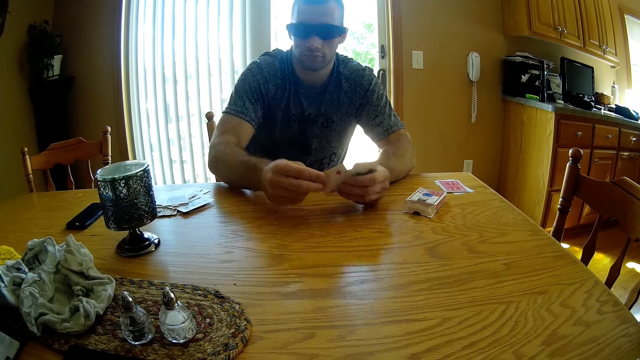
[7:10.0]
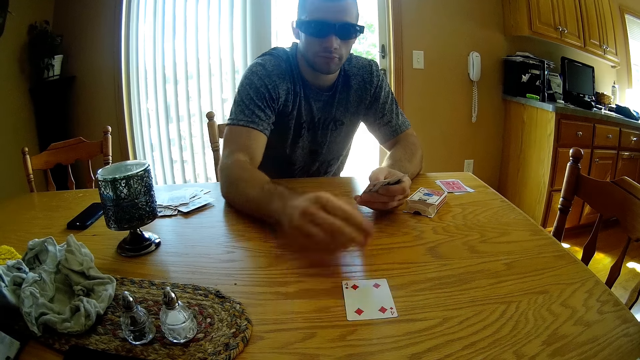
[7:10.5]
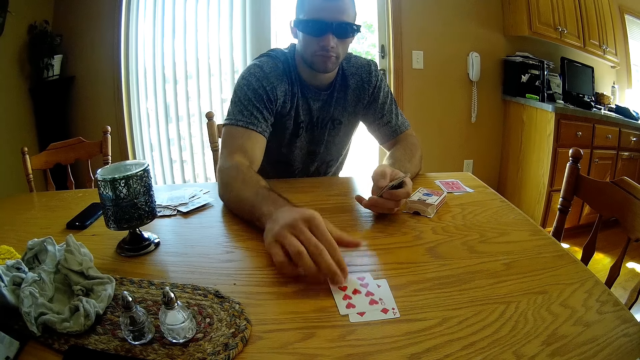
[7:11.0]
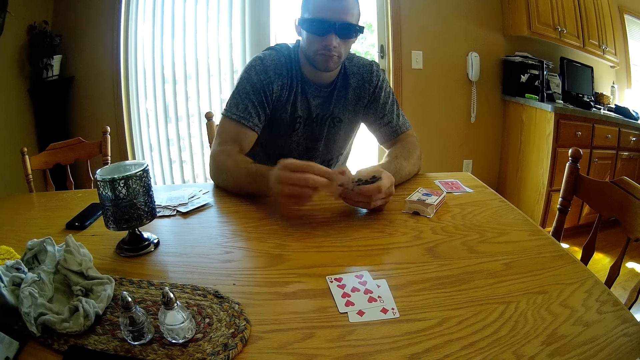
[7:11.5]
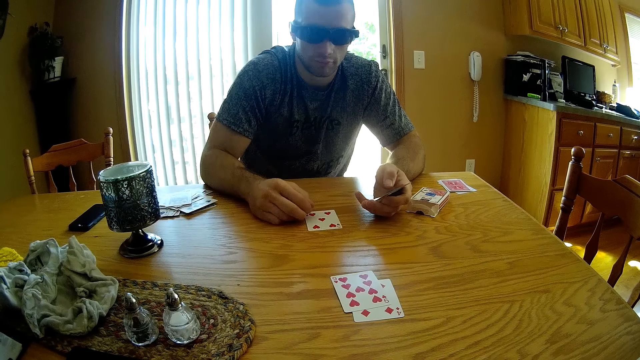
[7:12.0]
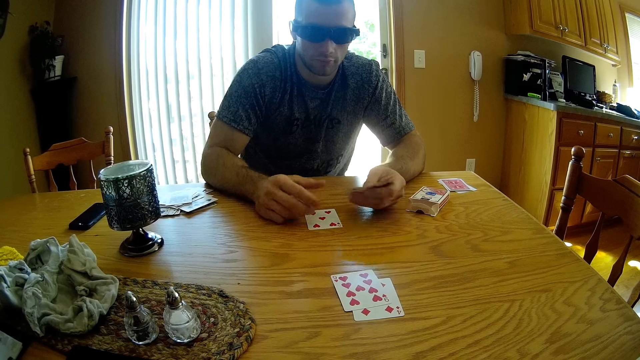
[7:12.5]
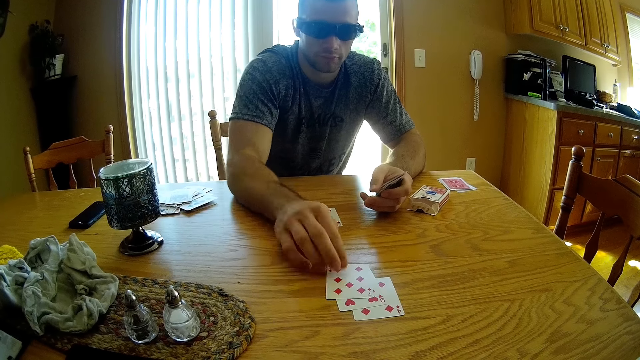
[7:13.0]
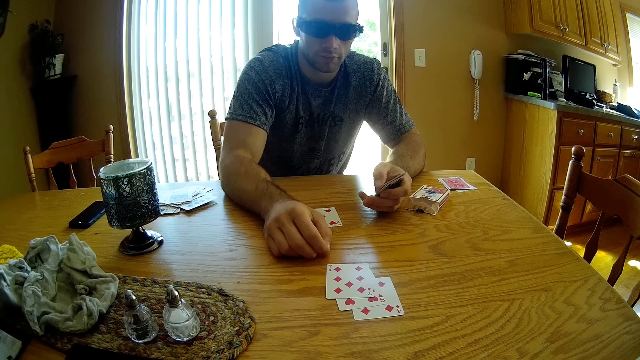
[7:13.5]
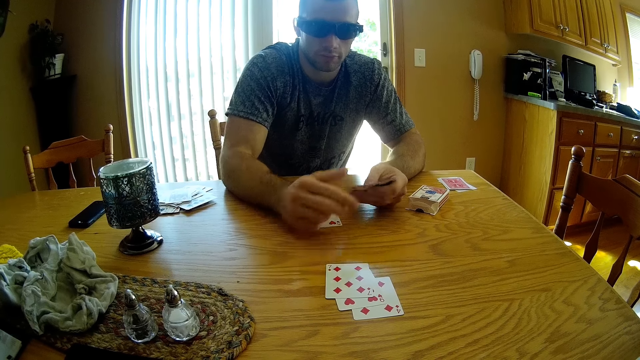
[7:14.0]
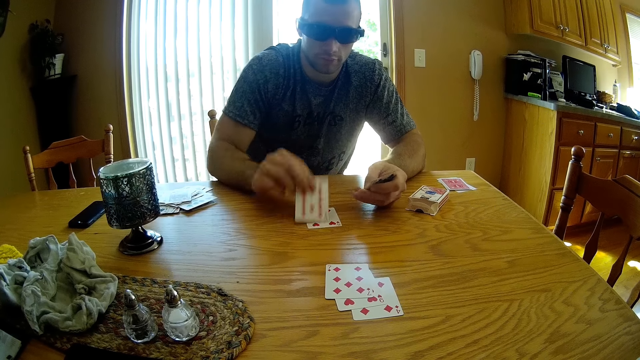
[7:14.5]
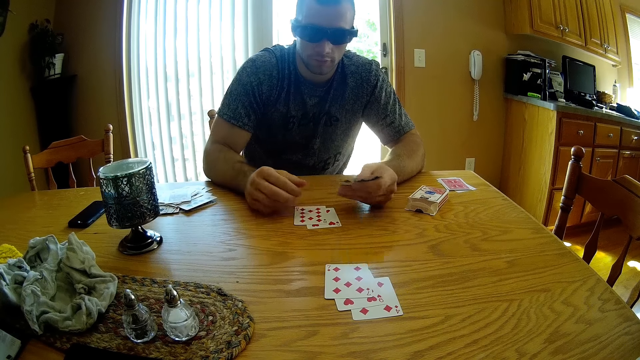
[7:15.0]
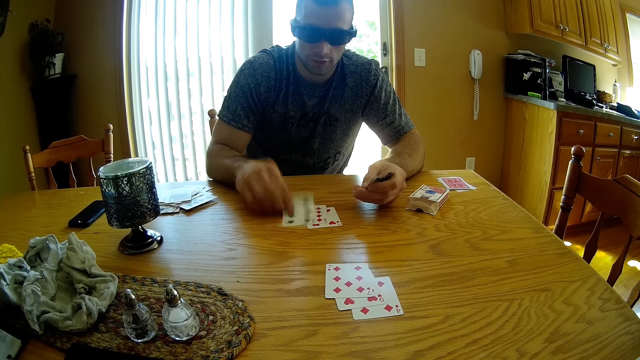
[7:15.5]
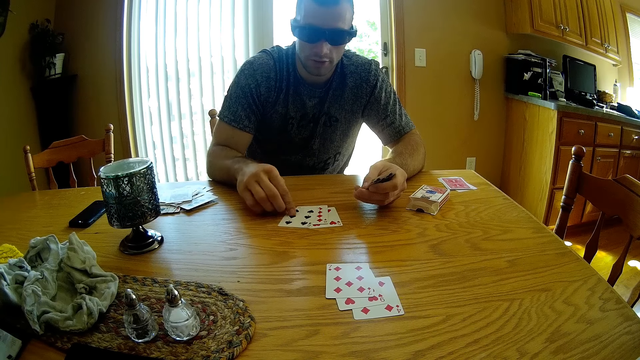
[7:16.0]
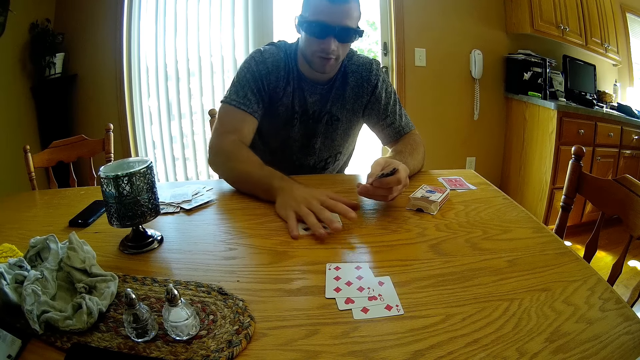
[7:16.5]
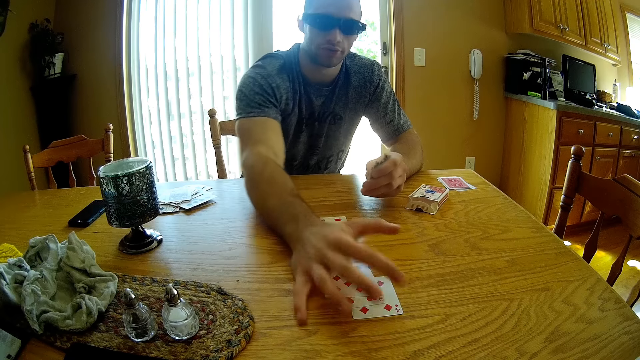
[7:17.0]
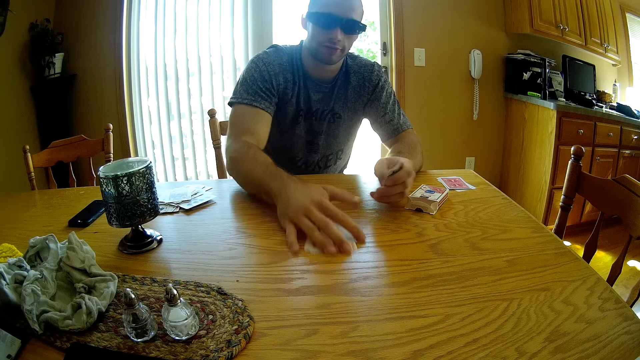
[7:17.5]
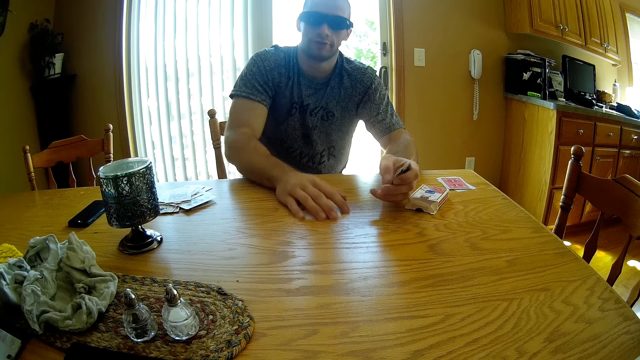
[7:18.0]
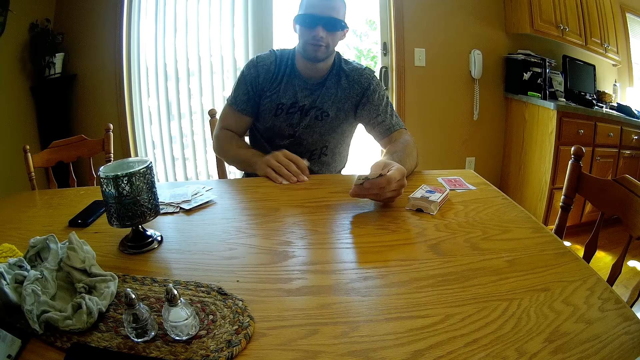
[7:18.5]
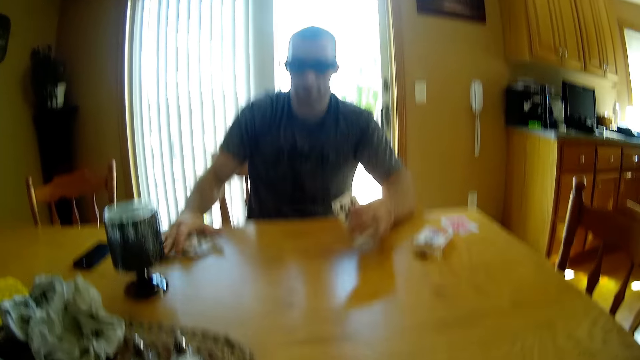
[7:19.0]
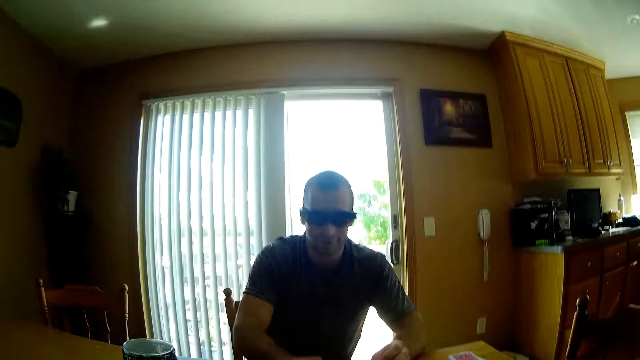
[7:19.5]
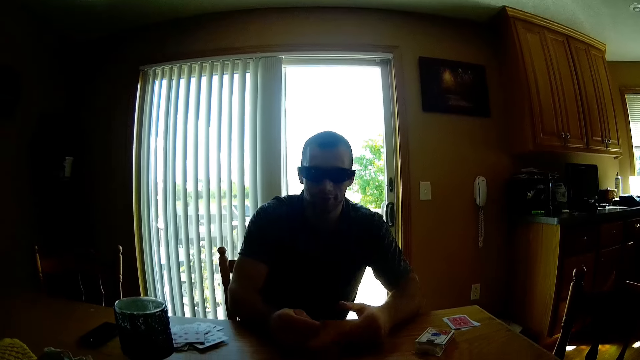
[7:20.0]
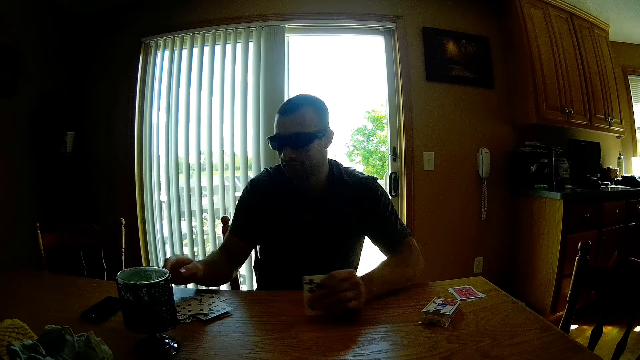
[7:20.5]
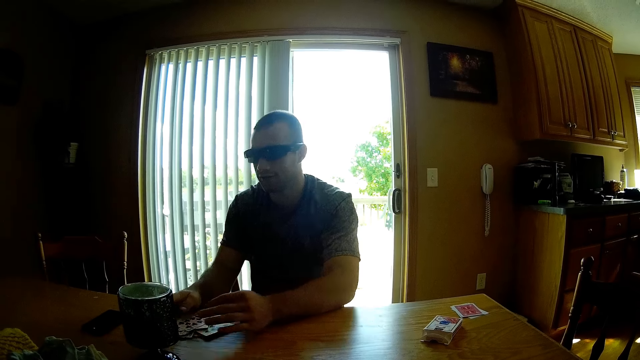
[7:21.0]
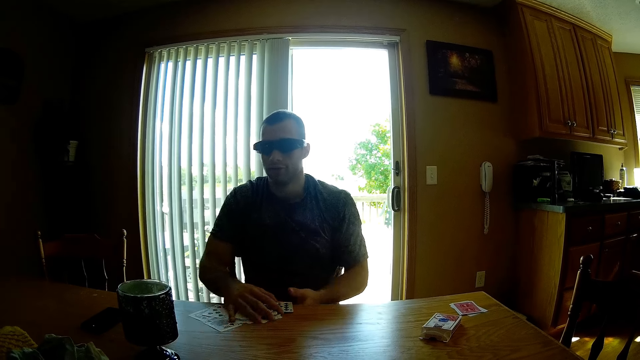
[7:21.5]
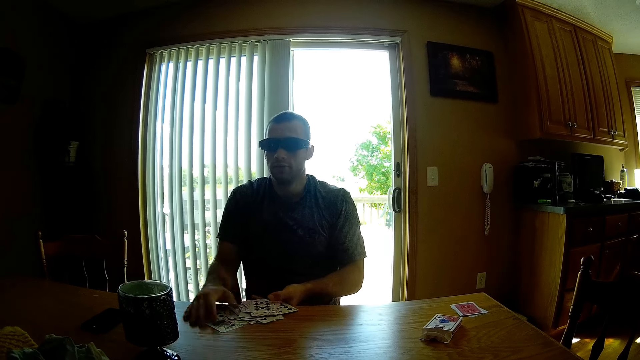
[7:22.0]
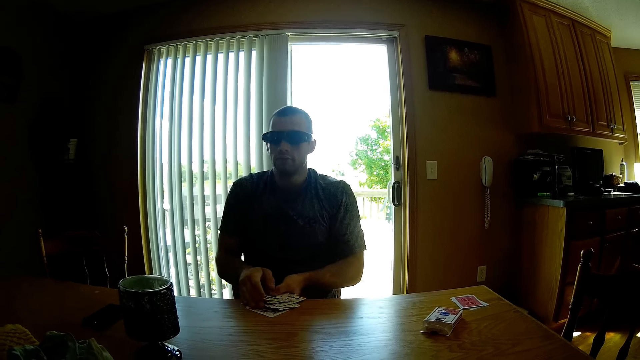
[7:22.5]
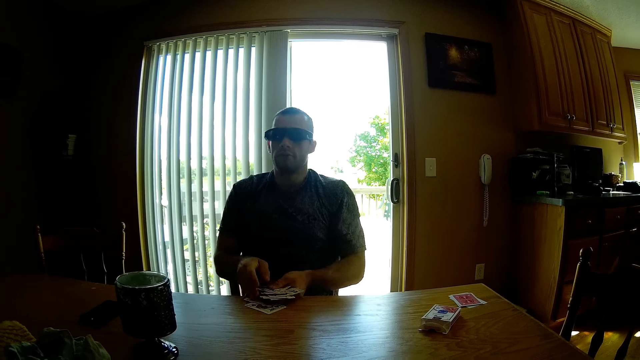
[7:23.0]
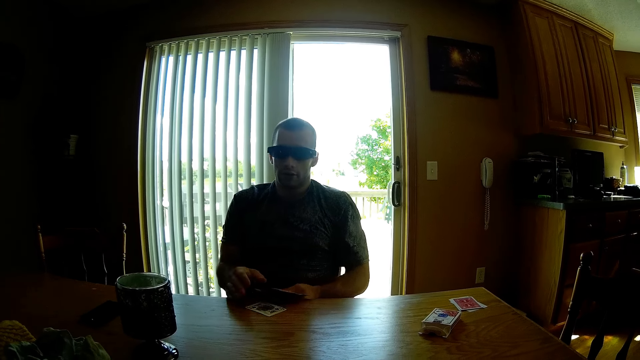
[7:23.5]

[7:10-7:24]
The man takes the card and places the card on the table. He takes the card, drops the card, takes the card, drops the card, takes the card and drops the card. The camera wearer interacts with the man. The man takes the card and places the card on the table. He takes the card, drops the card and collects the cards. He collects the cards again. He moves the cards on the table, drops the cards and holds the cards. The camera wearer interacts with the man. The man holds the card and drops the card. He holds the cards. He holds the cards again. He collects the cards on the table.

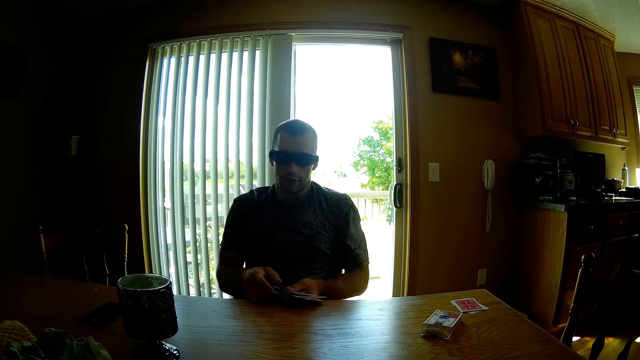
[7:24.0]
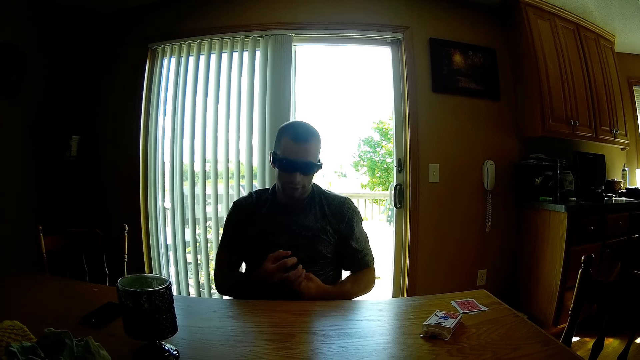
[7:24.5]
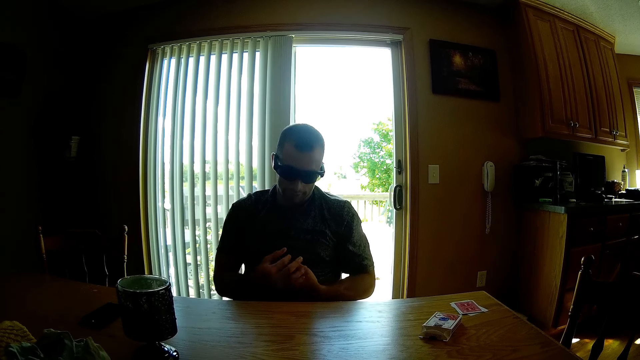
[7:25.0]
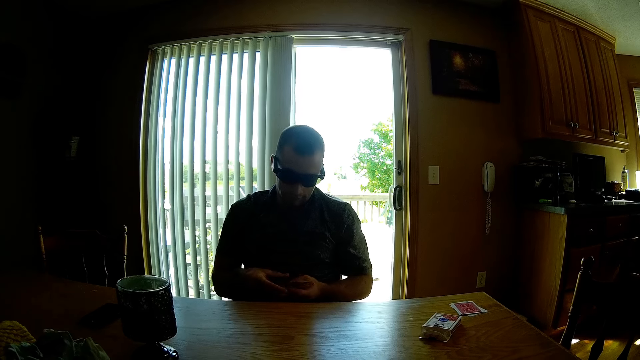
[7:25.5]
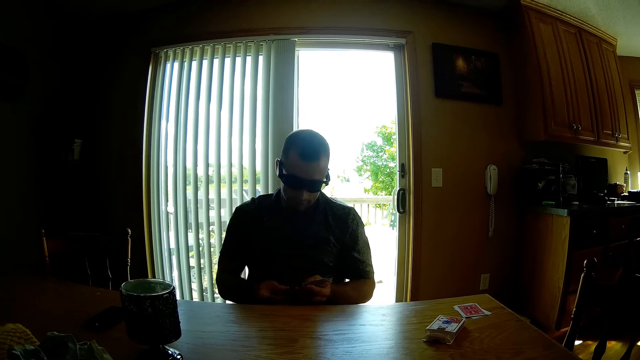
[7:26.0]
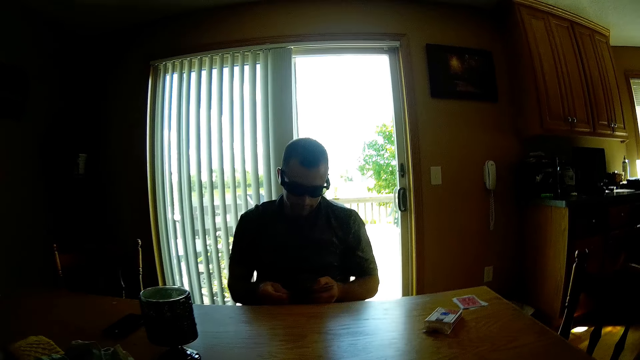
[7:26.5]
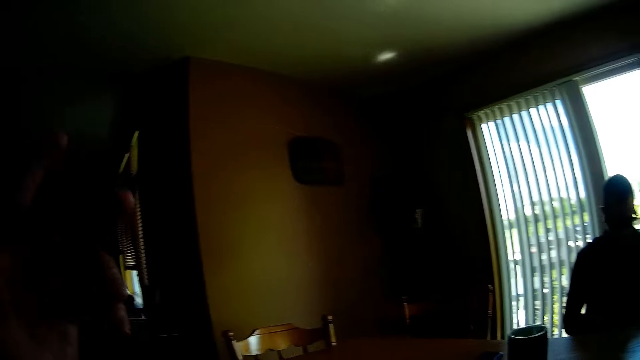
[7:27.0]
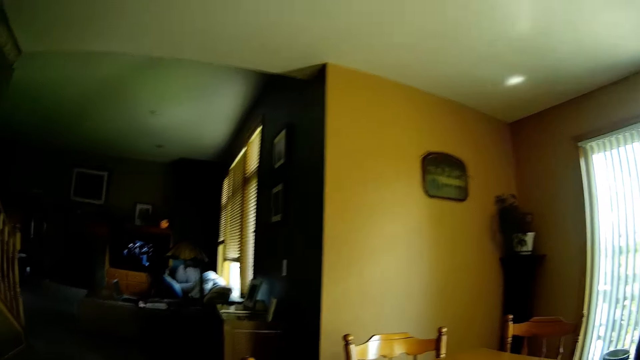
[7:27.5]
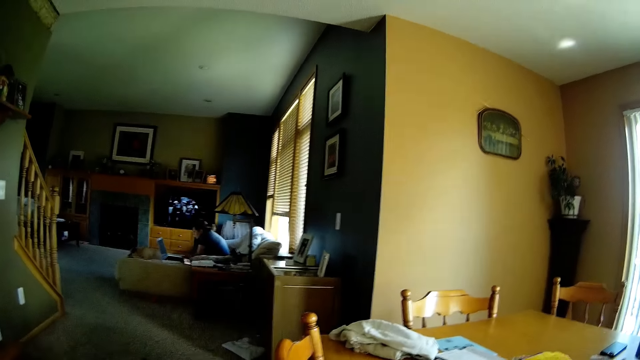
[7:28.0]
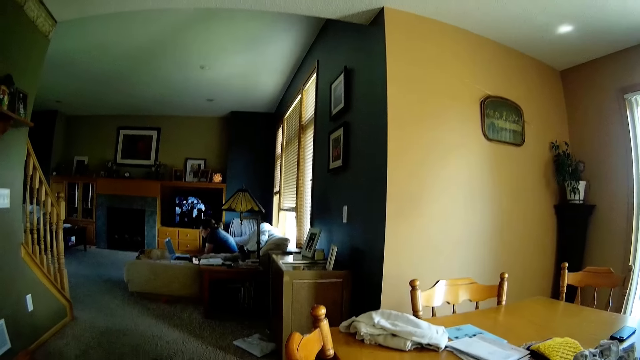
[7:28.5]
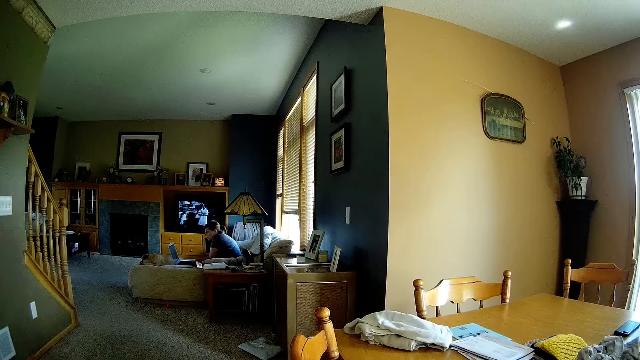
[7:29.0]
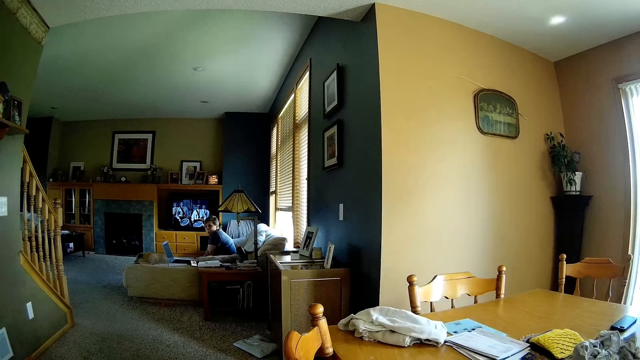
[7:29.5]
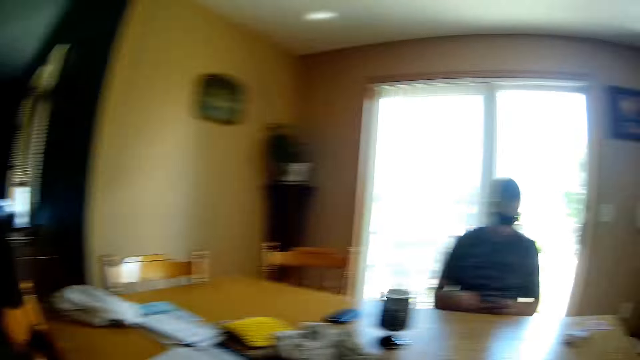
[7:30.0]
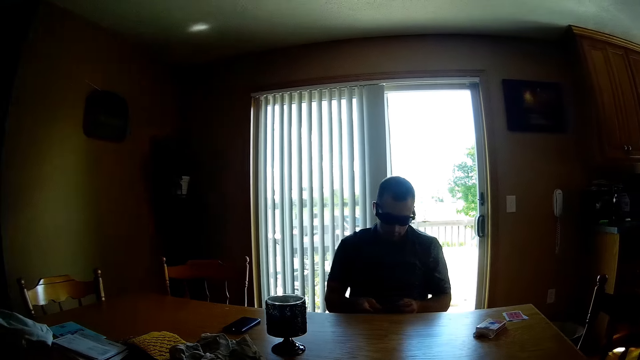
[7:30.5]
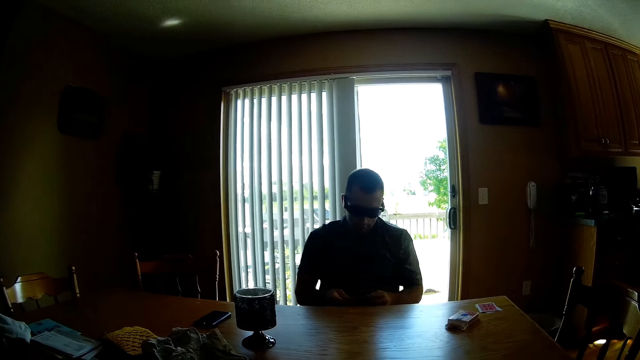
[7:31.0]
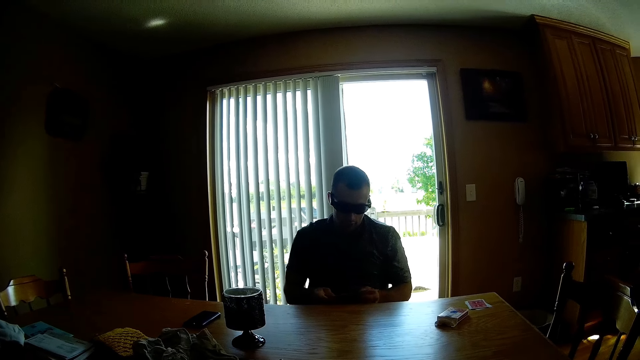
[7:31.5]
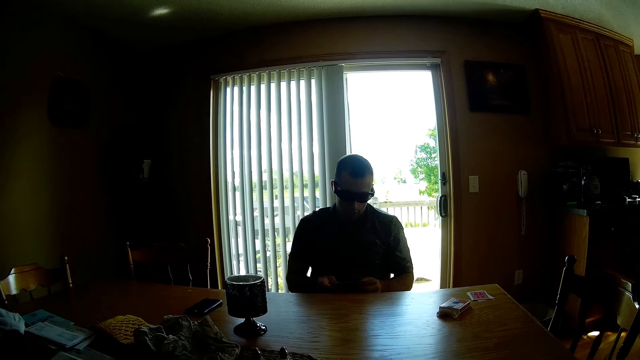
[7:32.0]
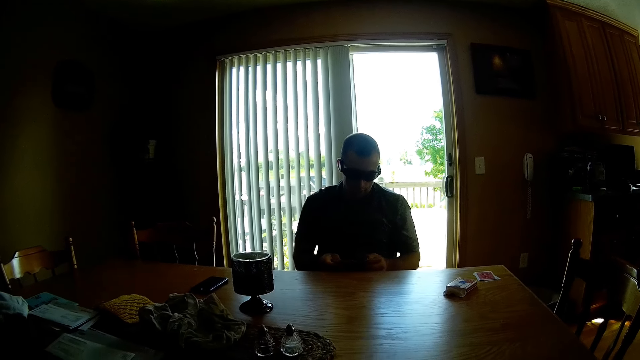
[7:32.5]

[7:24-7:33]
A man aligns cards. The camera wearer looks around. They raise the hand. They interact with the man. A lady operates a laptop. The camera wearer looks around. The man spreads the cards.
